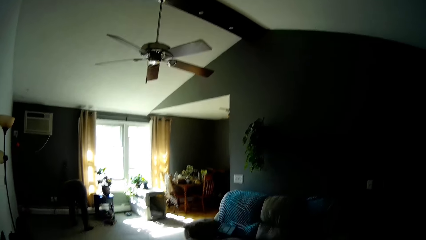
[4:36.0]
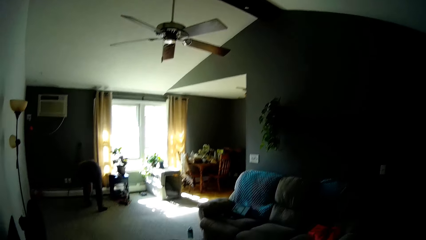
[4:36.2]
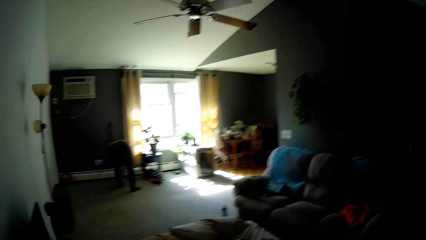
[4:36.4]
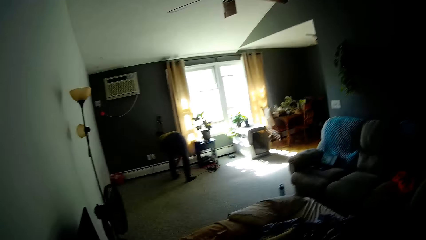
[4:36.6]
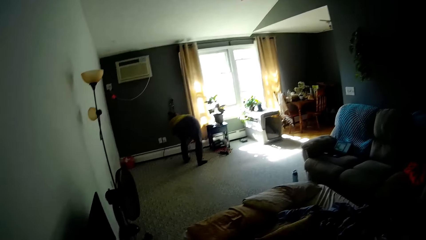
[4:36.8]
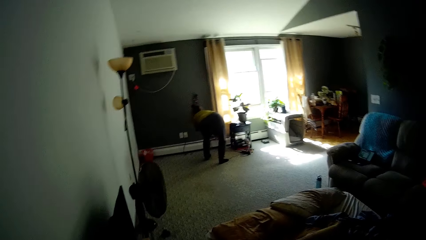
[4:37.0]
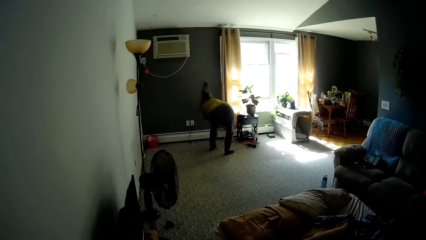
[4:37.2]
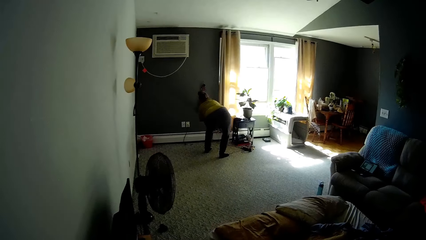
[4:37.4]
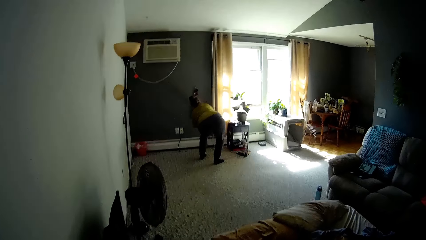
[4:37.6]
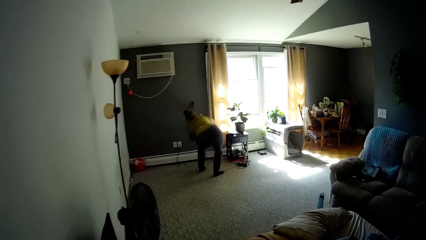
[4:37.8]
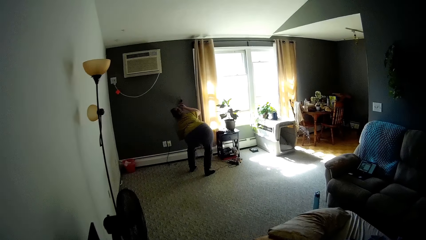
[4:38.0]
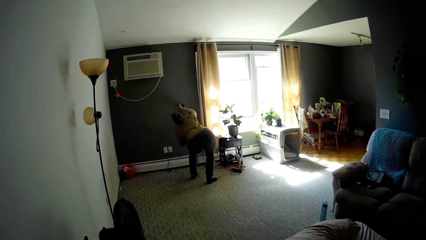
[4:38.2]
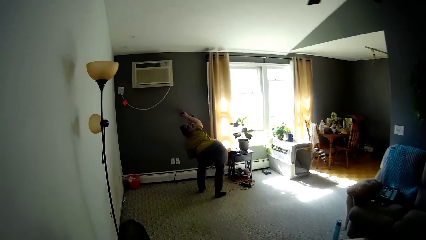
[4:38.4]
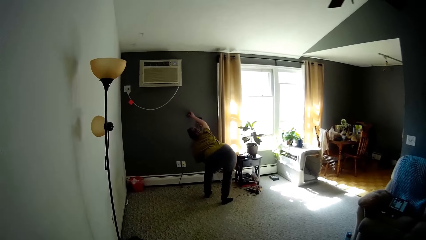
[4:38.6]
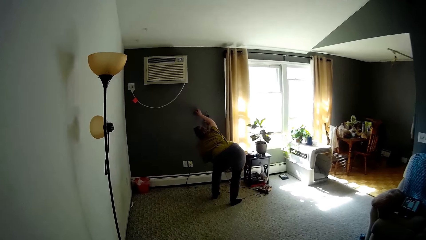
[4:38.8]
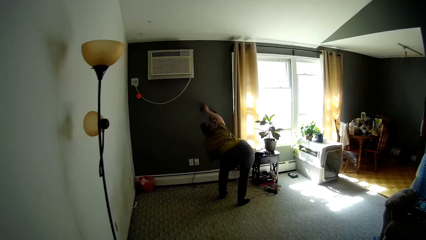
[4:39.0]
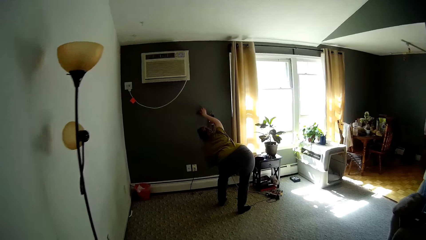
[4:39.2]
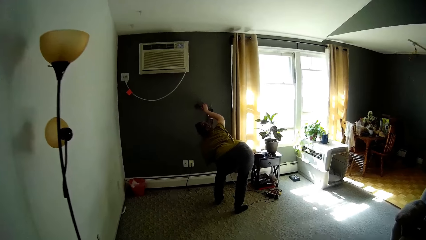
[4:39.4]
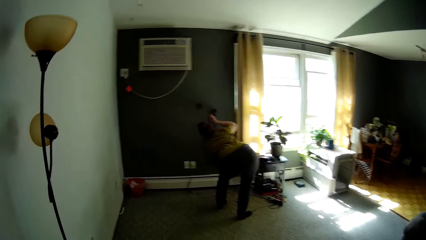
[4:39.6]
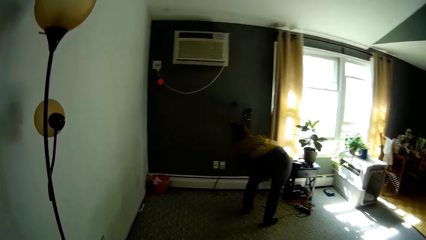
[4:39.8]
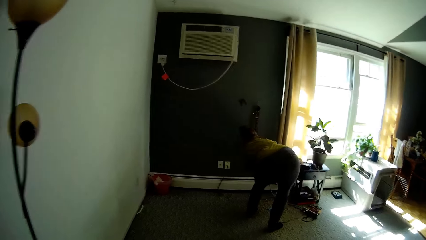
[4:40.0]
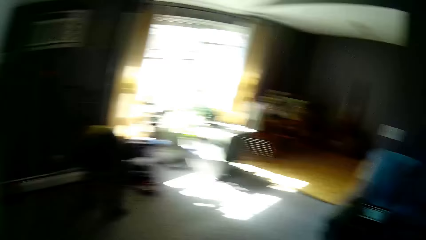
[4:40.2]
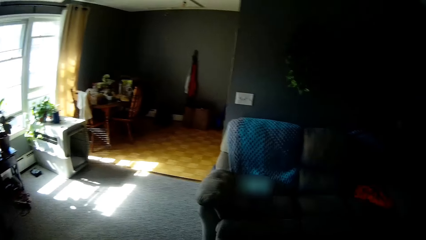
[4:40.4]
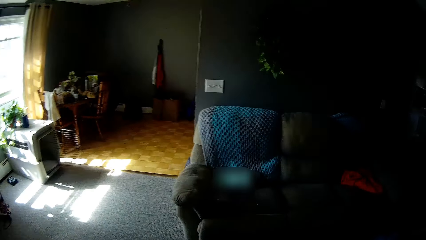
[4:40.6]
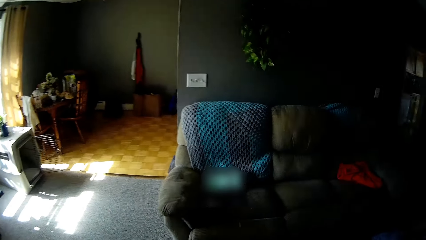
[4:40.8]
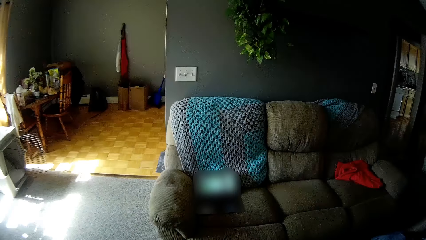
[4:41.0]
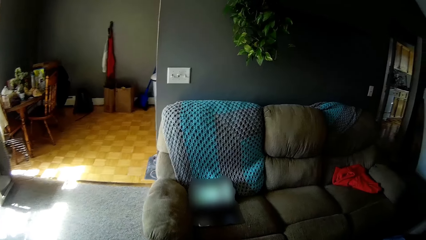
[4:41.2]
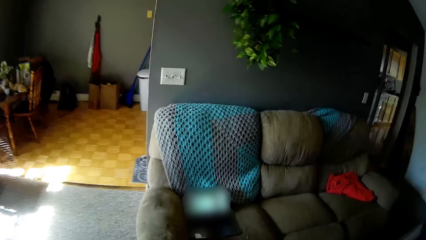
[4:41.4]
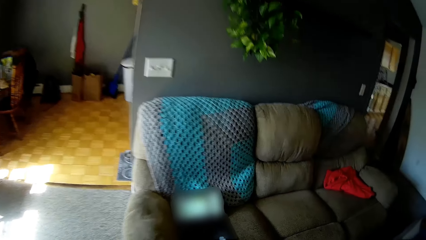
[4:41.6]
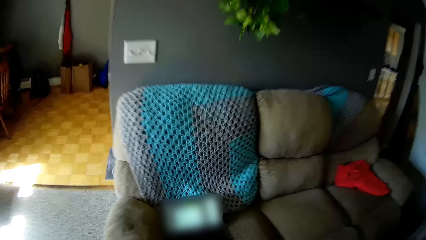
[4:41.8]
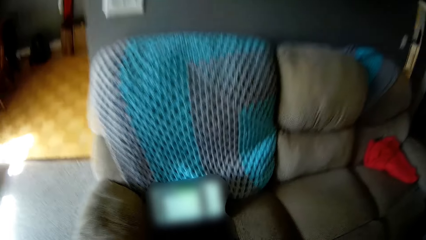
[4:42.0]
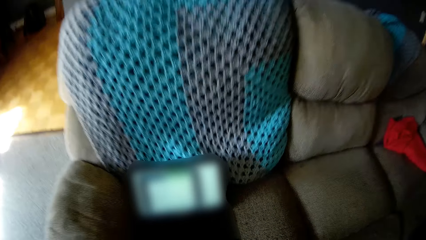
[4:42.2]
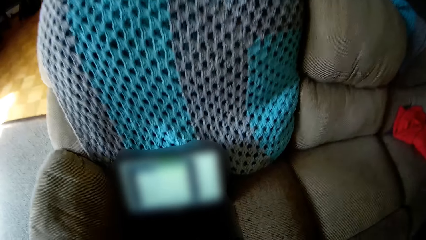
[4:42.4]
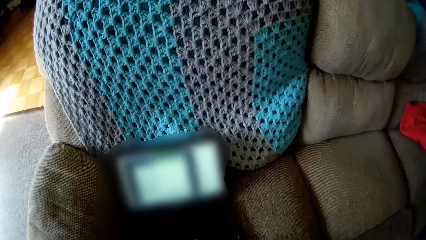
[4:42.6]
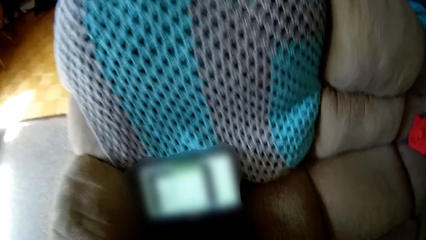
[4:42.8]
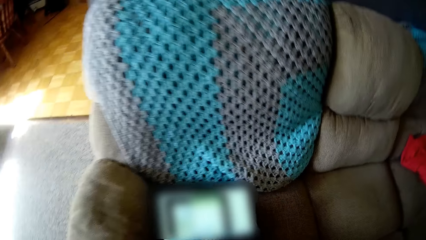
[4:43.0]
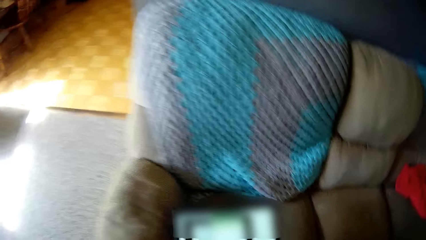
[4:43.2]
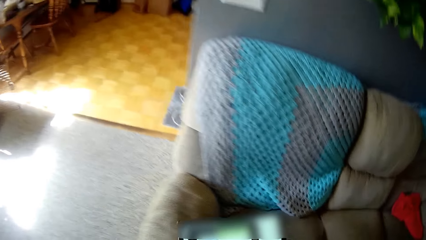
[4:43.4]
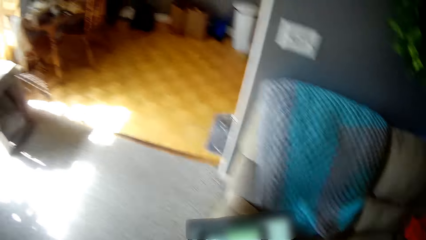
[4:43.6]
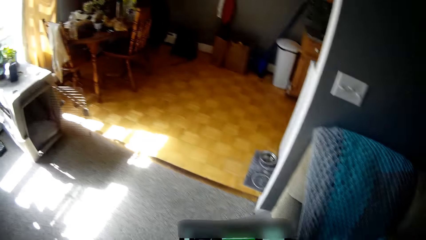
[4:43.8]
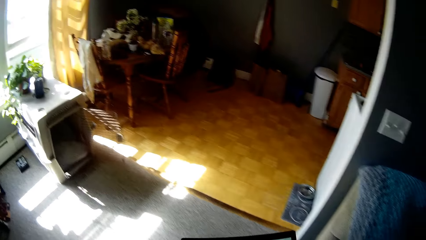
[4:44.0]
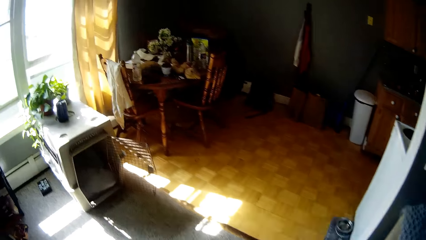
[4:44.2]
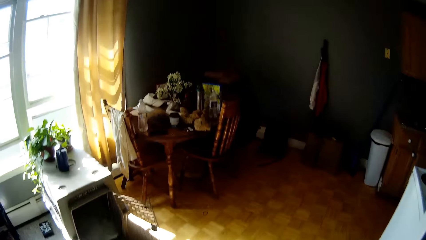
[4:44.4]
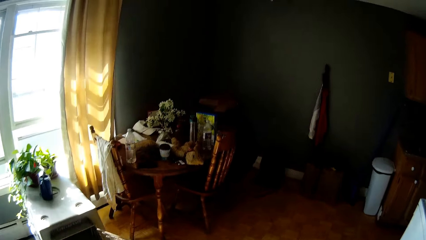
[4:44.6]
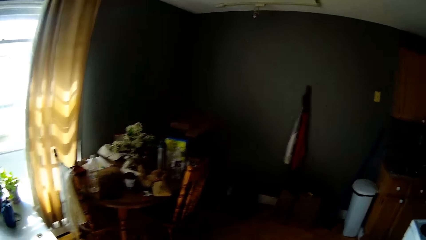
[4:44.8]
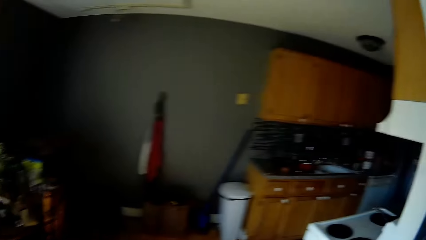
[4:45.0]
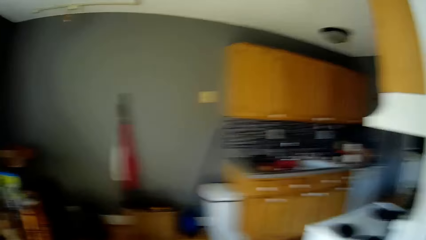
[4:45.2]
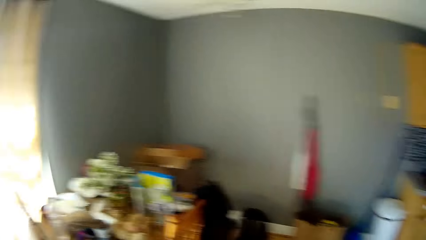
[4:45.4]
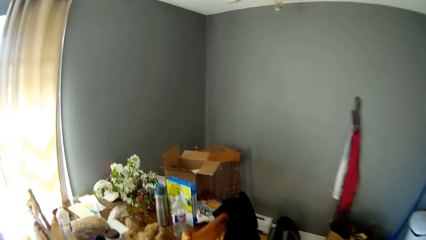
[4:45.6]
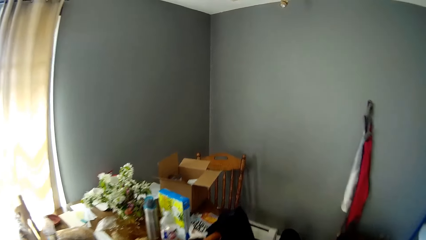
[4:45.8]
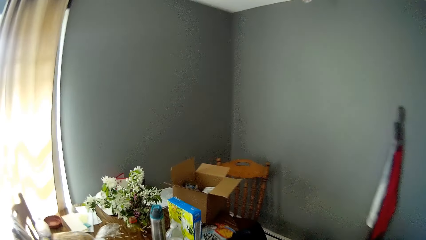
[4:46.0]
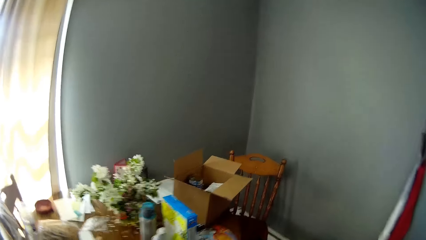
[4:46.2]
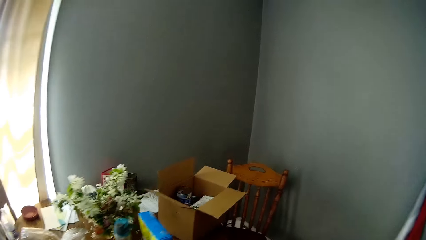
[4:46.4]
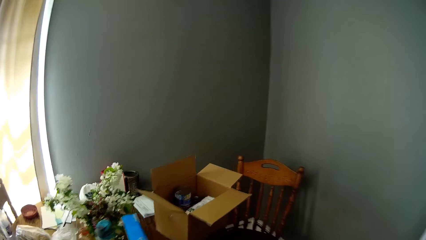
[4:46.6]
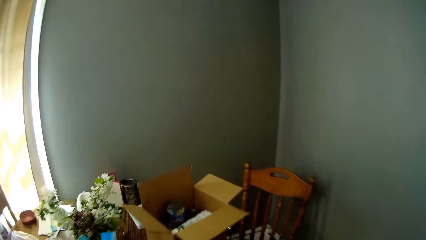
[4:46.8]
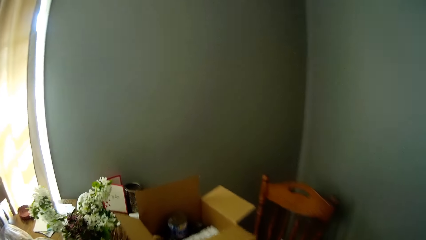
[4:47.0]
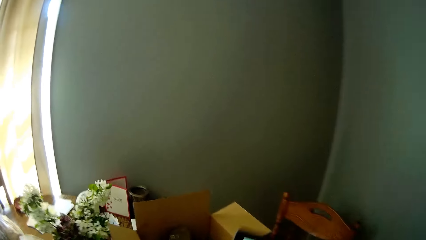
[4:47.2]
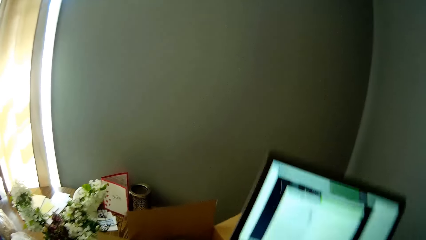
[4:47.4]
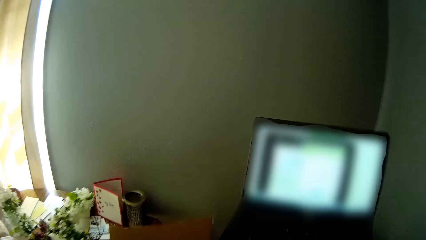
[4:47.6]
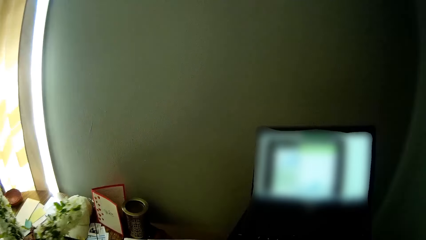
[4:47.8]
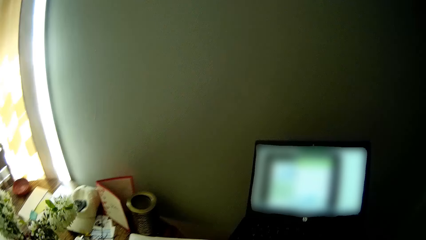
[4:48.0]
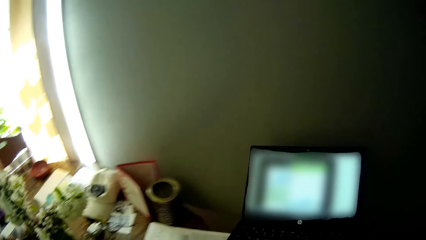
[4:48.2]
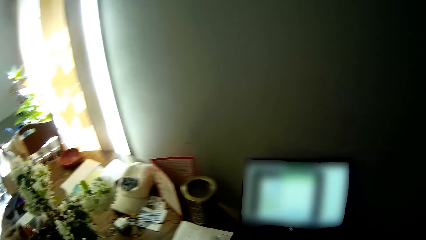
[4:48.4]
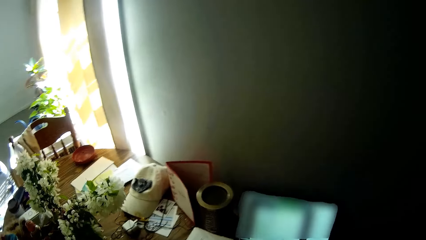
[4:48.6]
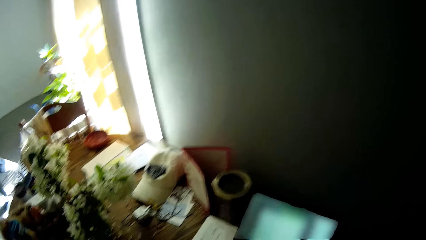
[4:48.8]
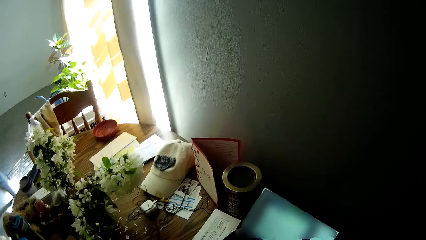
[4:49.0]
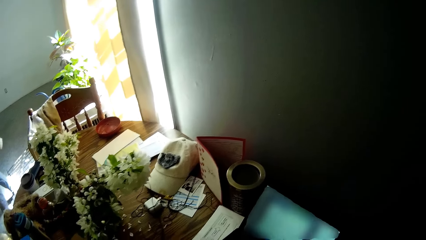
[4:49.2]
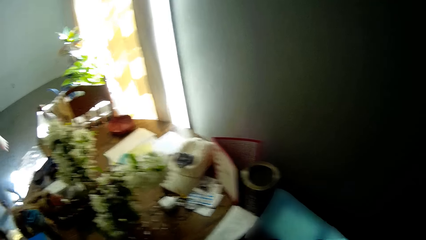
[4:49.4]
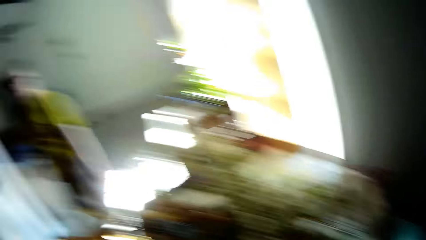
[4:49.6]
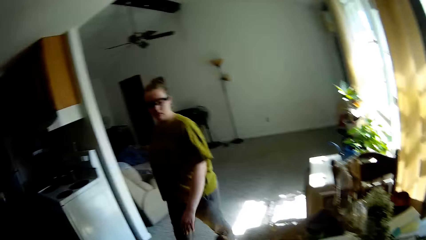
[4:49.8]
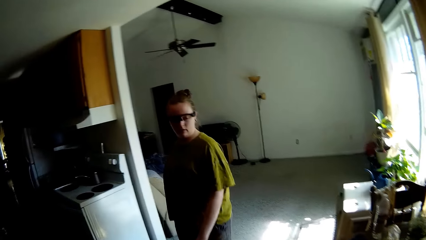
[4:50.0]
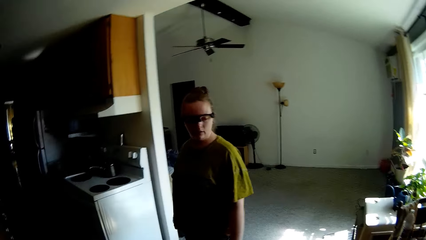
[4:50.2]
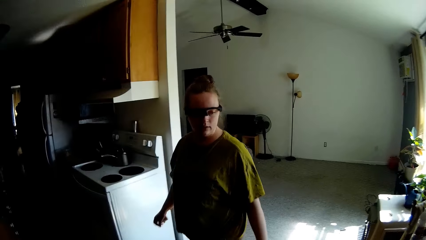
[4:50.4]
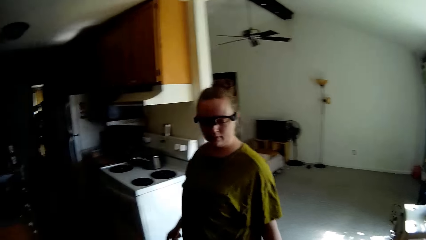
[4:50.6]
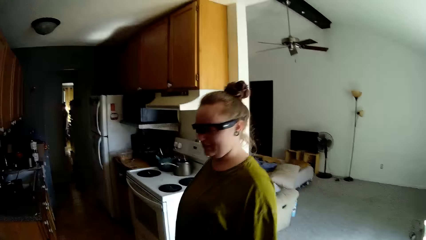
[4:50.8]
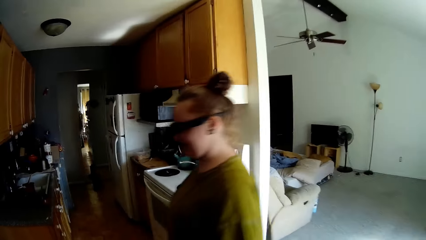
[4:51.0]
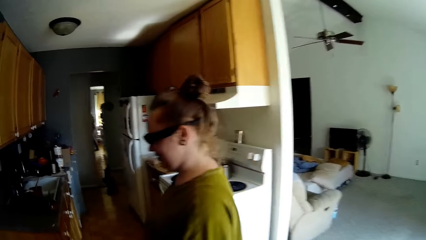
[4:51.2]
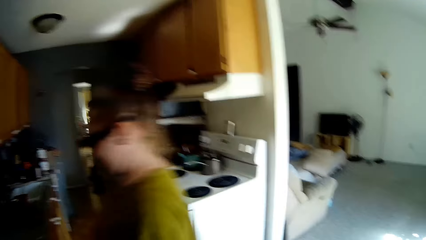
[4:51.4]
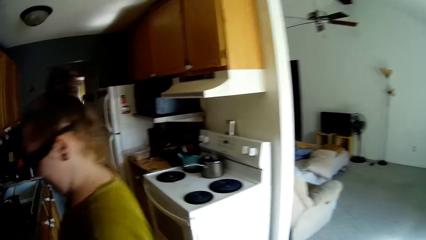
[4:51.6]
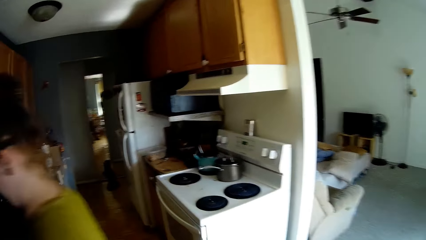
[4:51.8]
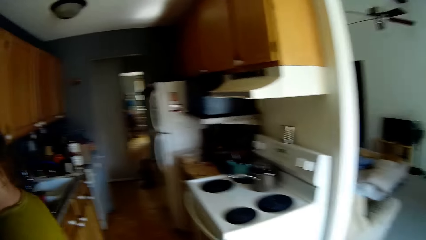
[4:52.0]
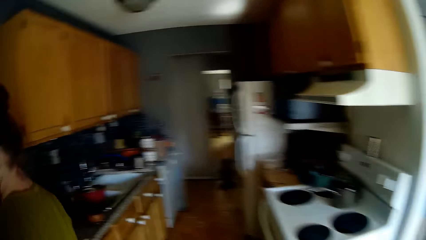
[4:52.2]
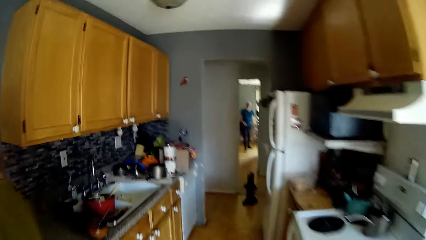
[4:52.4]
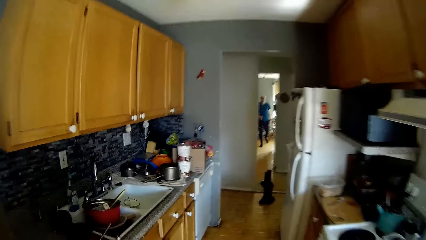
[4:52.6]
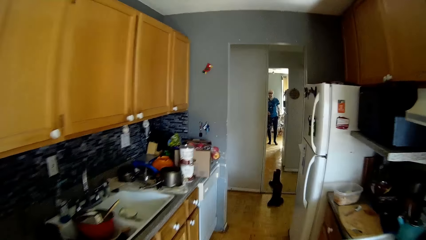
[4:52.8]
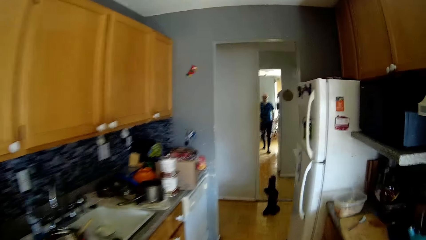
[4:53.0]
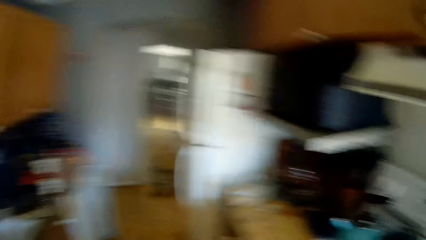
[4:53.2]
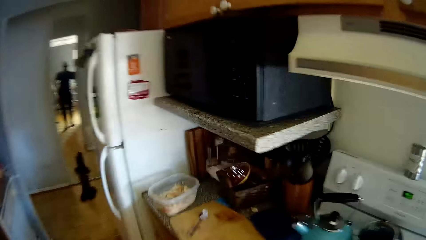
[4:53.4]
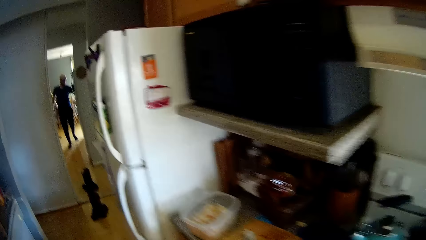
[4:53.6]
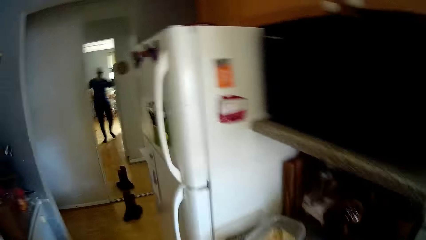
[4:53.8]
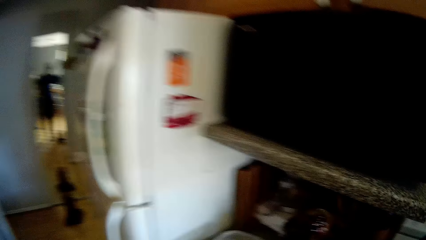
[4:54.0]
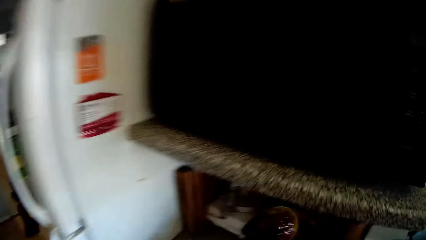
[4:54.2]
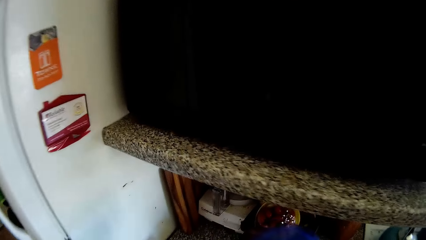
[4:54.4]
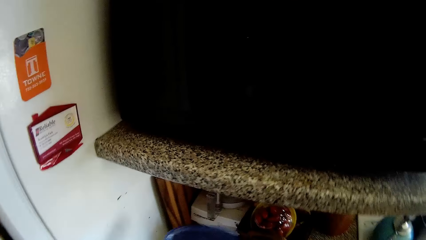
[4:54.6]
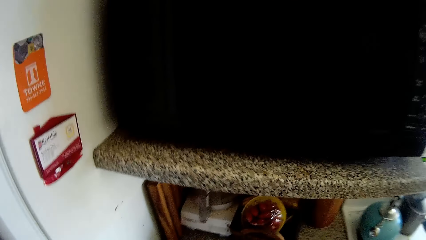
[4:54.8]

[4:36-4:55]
The woman picks up a wallpaper from the floor with her right hand. She places the wallpaper on the wall with her right hand. The camera wearer picks up a tab or laptop from a sofa in the living room with his hands. He walks into a kitchen. He drops the laptop on a table. He turns around the room. Another woman walks into the kitchen. The camera wearer converses with the other woman. He walks around the kitchen.
